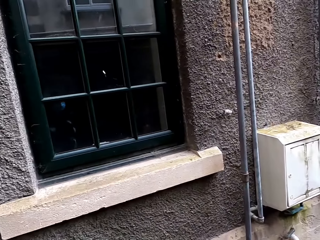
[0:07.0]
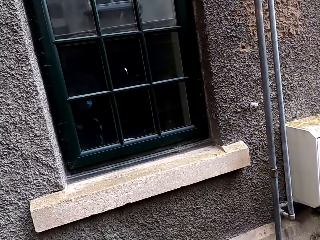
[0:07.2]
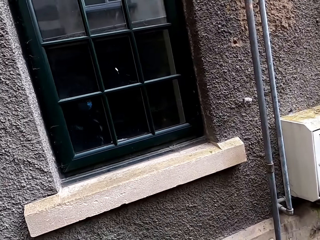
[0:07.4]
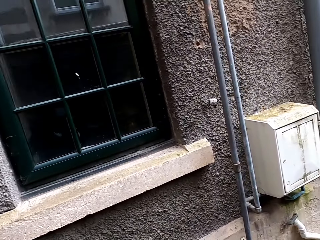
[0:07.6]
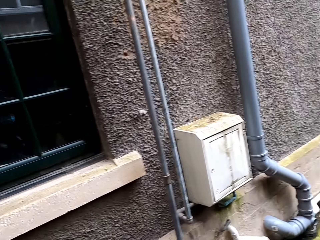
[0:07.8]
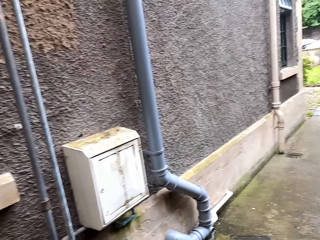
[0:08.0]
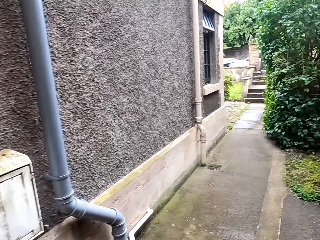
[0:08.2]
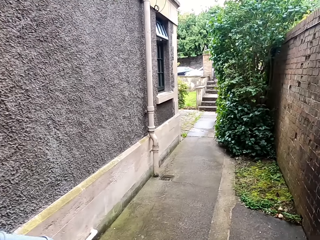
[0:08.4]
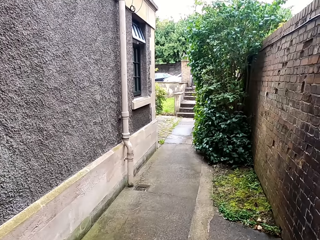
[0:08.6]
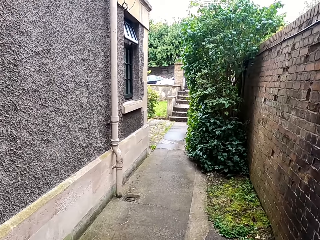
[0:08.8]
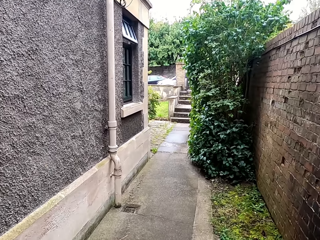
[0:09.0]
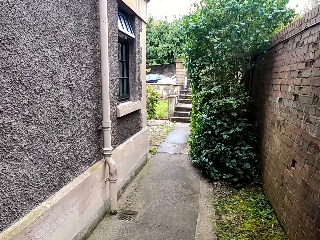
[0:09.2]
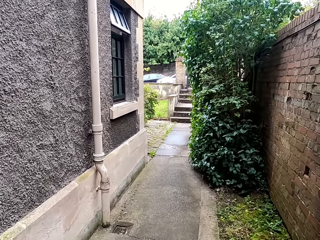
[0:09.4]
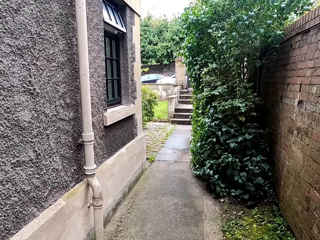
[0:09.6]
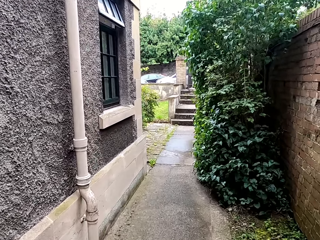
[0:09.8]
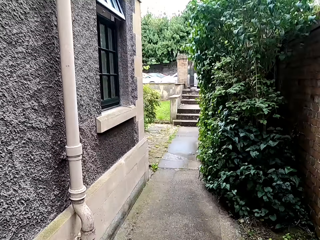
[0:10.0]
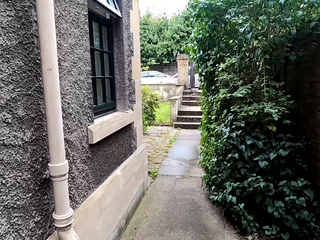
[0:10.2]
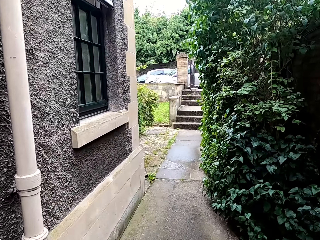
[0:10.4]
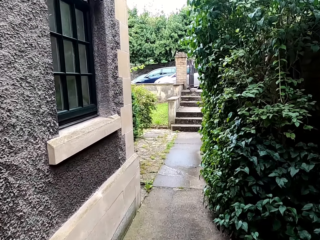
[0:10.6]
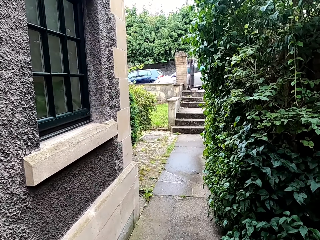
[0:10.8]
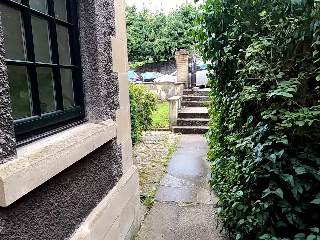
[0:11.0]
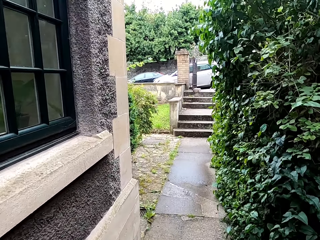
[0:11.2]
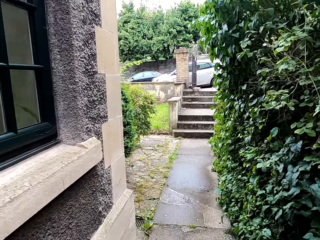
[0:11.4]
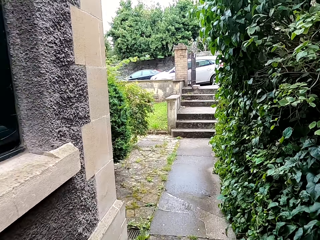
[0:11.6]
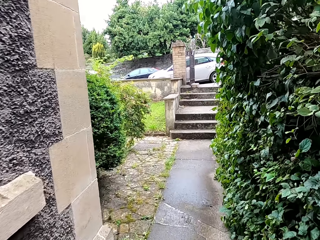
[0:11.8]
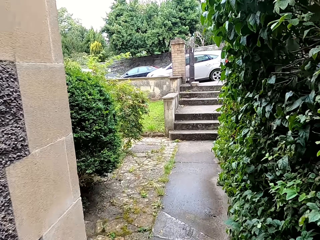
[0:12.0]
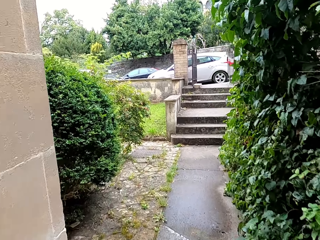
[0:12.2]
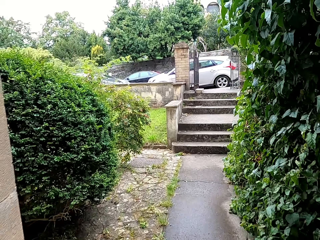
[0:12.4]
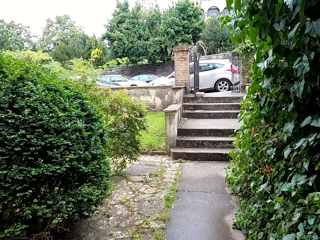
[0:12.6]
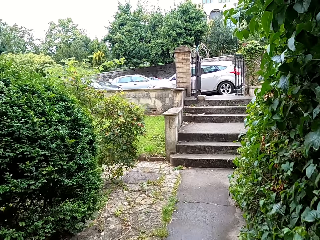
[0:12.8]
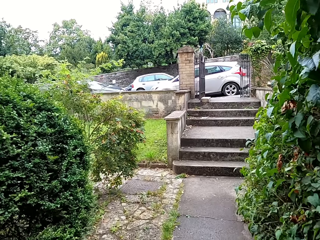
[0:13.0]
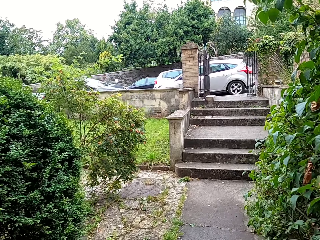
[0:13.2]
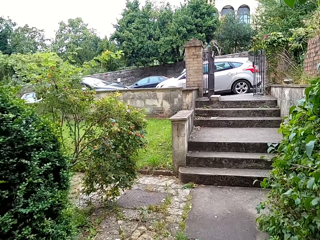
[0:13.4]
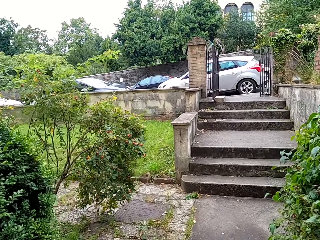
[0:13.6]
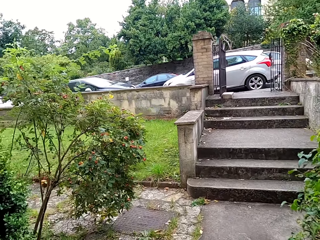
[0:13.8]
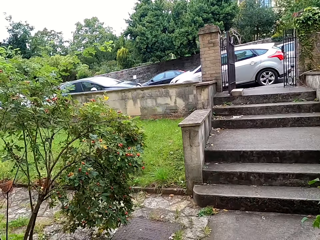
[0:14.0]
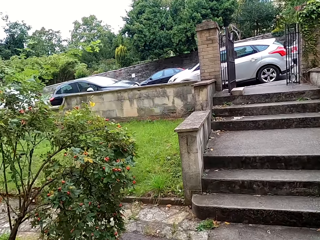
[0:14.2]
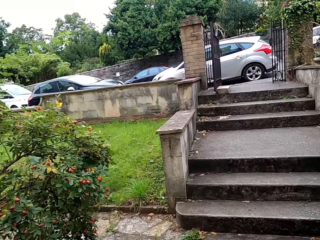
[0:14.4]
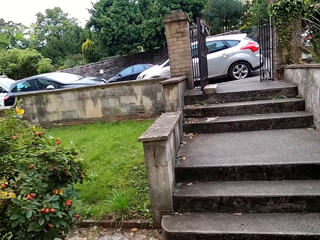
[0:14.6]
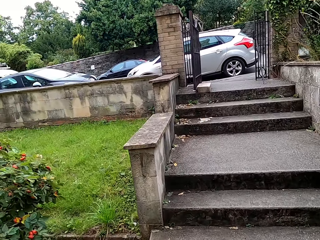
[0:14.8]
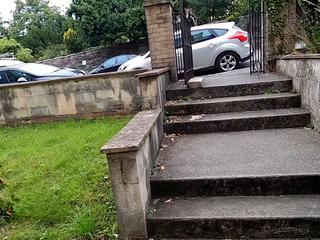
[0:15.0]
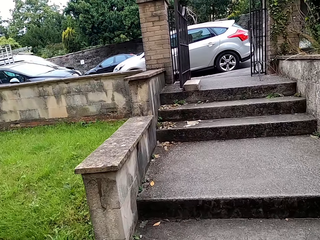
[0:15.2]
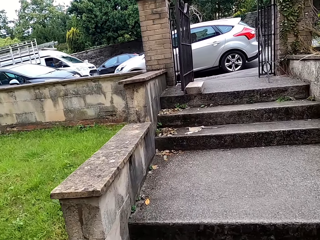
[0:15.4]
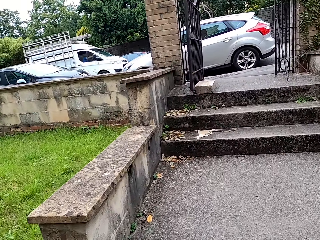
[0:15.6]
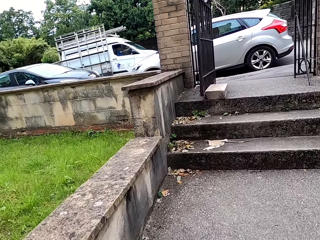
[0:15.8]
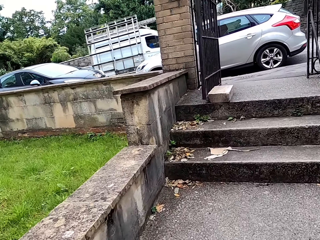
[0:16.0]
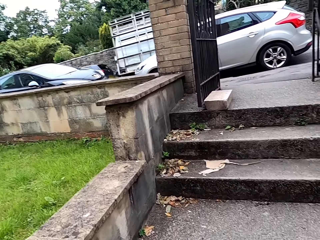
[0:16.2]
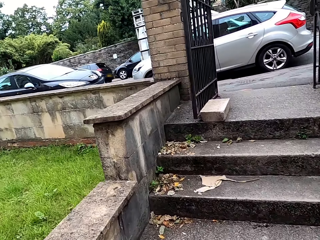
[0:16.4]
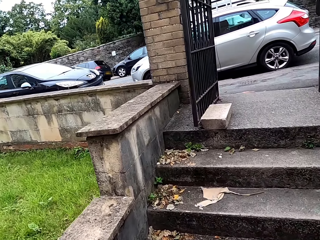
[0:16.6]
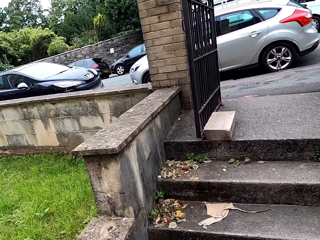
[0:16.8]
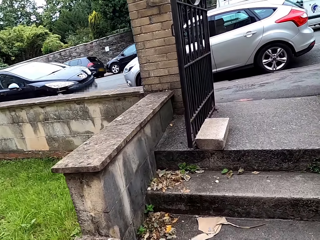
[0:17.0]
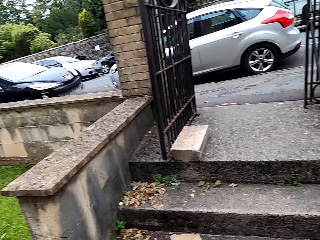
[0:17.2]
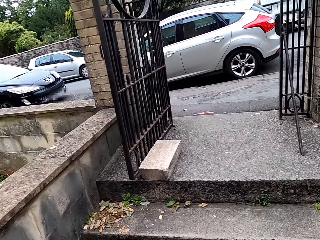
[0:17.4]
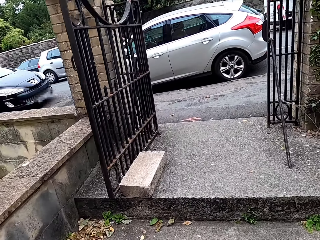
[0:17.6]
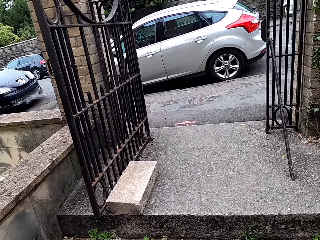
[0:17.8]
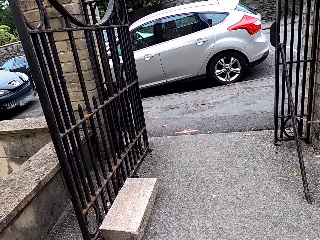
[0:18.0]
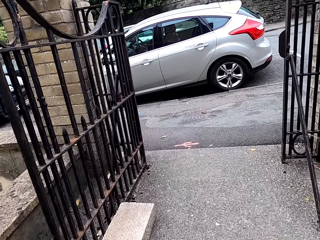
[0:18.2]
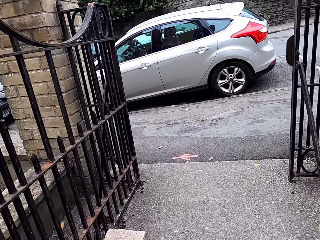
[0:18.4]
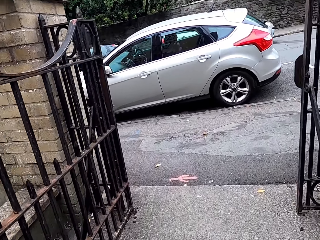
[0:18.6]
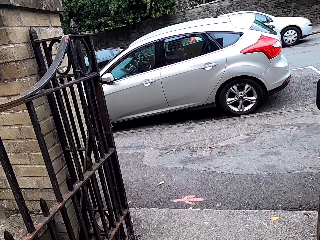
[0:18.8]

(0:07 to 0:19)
The camera wearer closes the door. They walk out of the building.

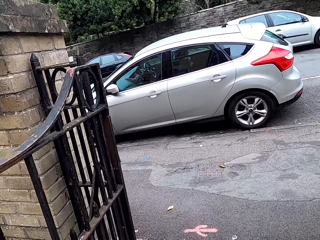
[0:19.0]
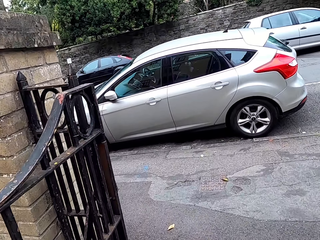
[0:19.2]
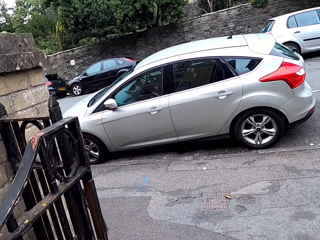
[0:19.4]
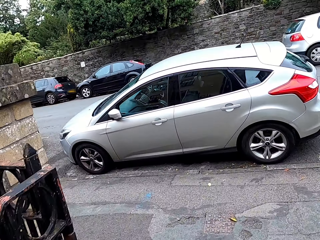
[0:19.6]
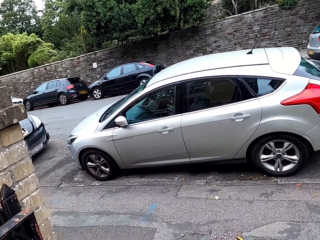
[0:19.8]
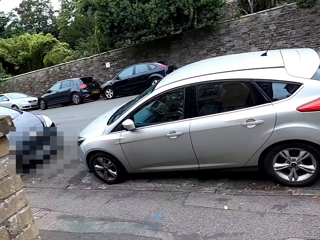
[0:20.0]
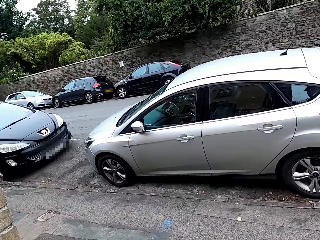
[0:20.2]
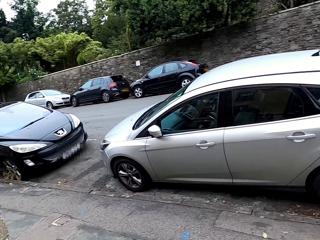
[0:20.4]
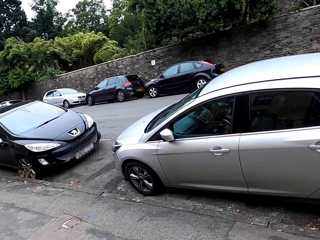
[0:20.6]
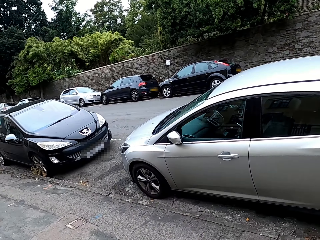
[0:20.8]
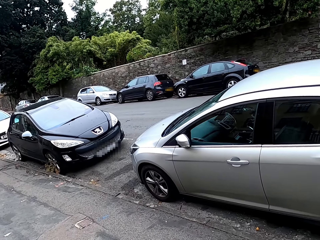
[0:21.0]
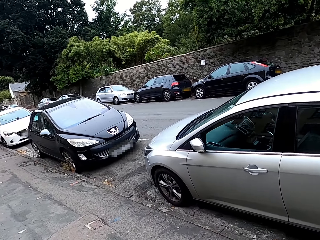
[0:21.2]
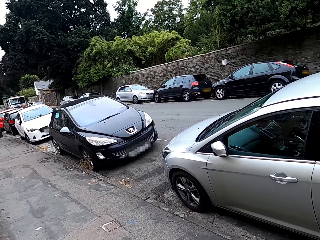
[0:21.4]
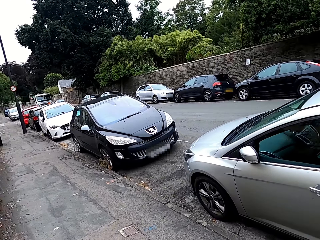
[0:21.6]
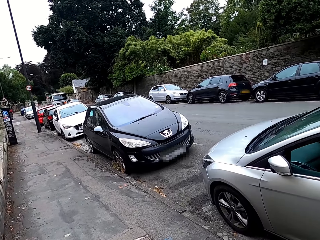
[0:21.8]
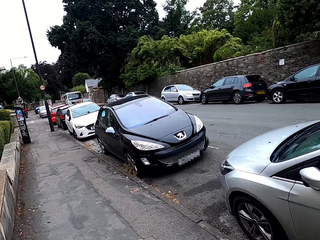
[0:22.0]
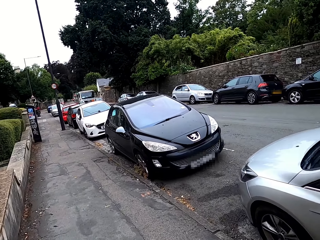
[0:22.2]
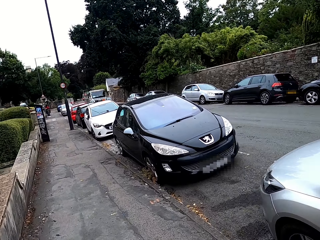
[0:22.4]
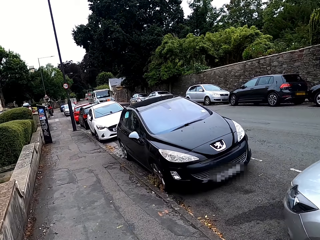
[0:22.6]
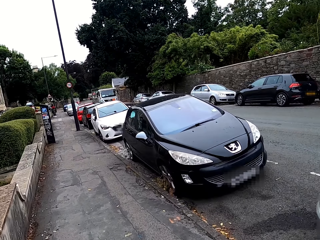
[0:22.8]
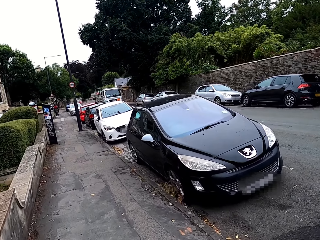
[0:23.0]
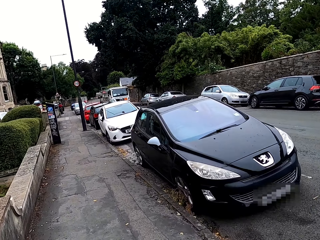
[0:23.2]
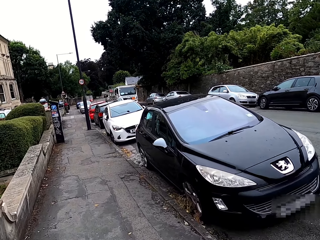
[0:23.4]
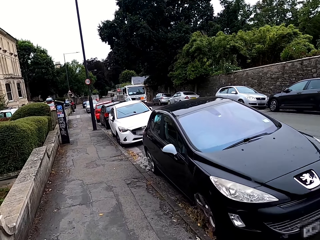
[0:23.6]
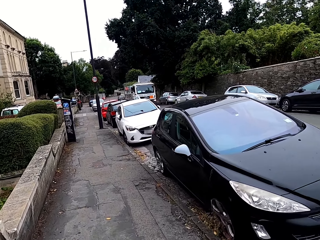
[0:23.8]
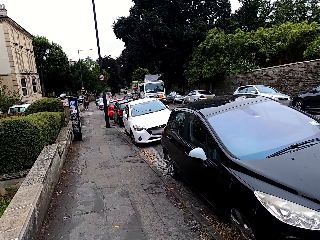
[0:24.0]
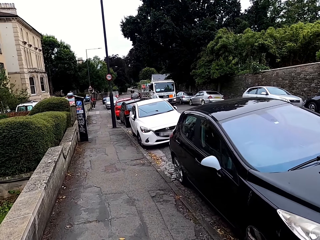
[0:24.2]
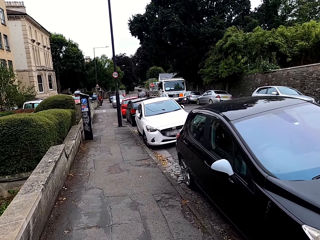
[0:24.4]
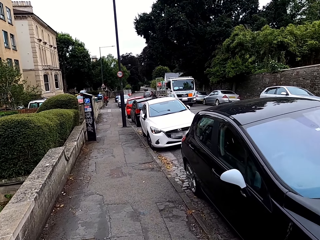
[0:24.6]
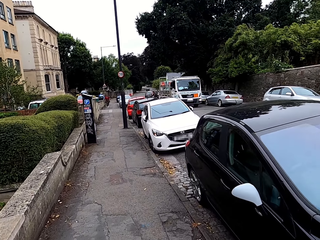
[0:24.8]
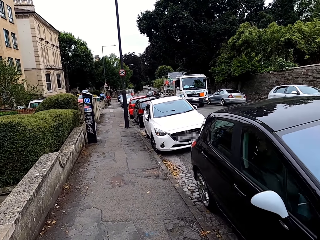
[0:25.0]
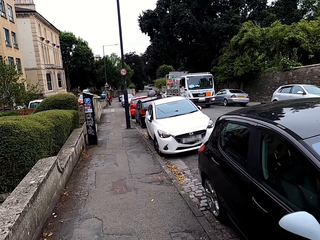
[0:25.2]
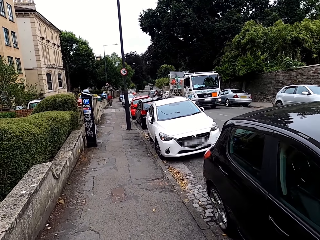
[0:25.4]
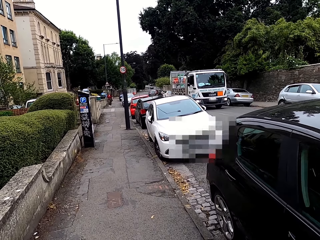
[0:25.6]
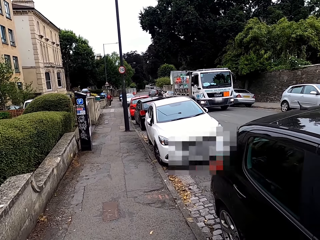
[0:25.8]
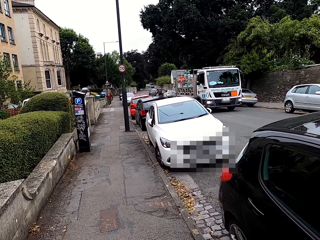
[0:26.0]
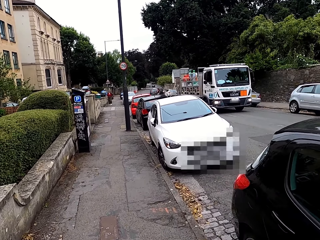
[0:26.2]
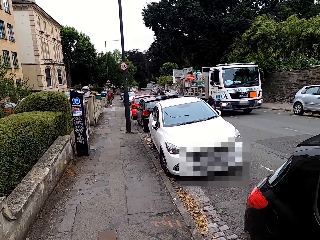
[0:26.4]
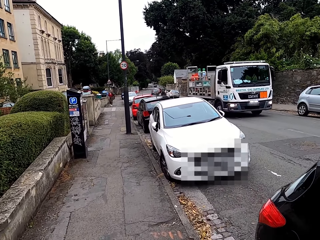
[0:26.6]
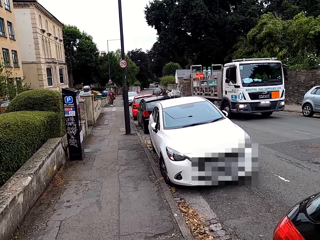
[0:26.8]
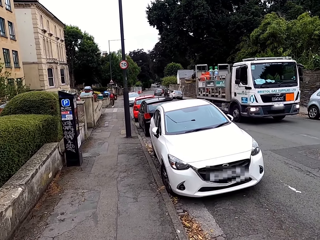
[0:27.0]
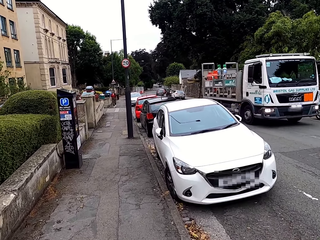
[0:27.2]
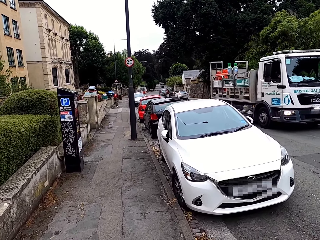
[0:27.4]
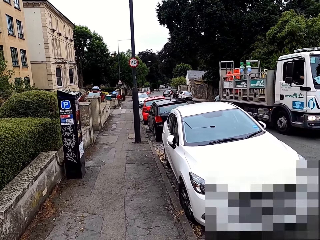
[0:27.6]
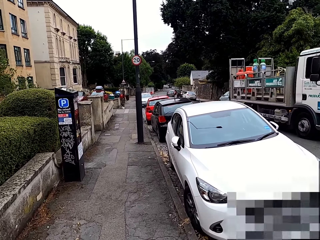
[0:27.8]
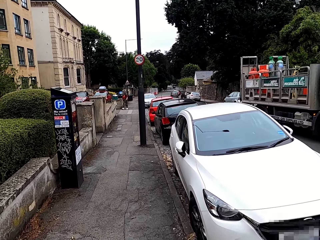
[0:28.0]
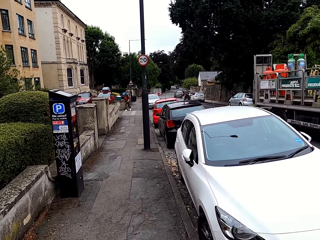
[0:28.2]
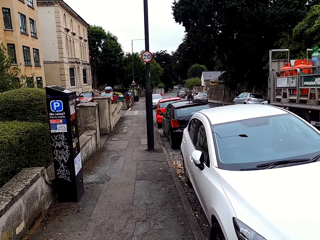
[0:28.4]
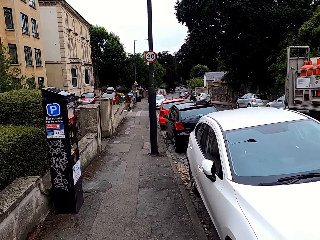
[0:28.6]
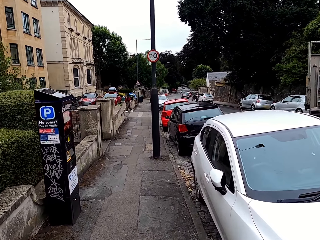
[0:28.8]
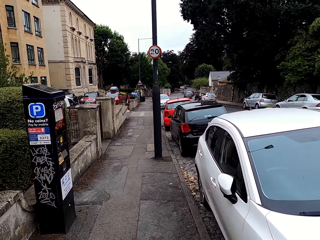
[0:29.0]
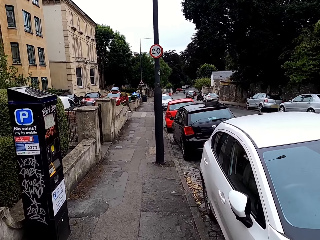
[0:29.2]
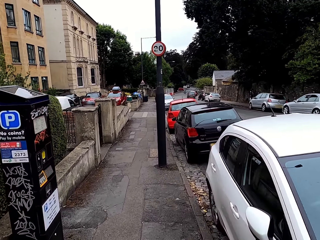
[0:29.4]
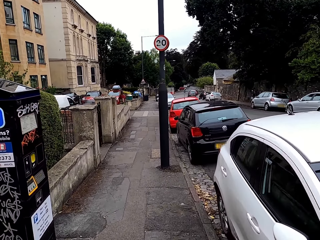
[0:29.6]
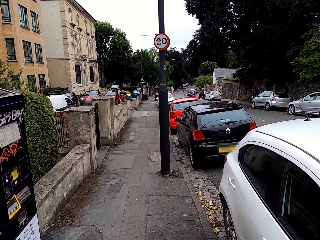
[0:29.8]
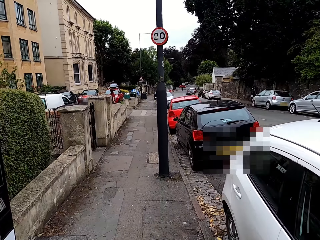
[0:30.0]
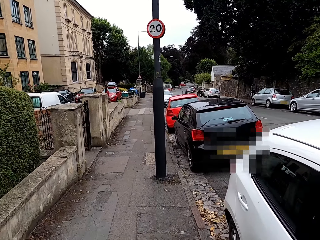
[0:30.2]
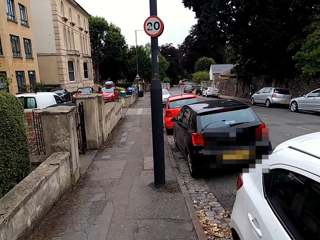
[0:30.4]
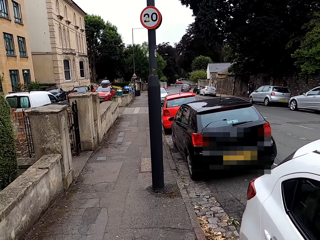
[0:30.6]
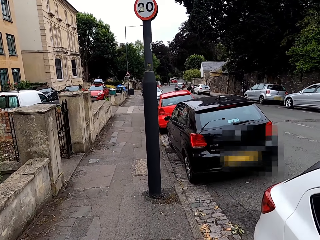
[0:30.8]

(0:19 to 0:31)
The camera wearer turns left. They walk around the street.
